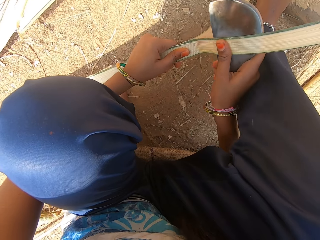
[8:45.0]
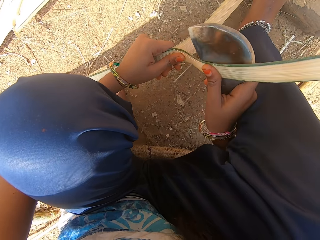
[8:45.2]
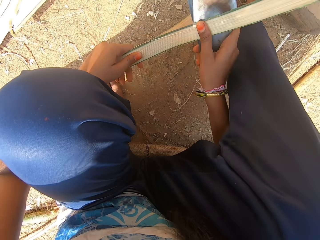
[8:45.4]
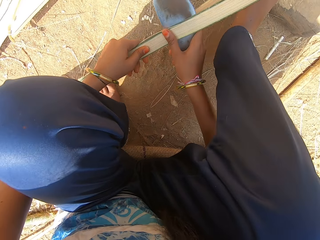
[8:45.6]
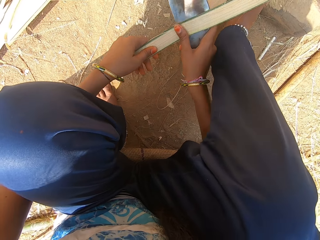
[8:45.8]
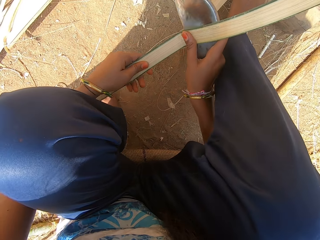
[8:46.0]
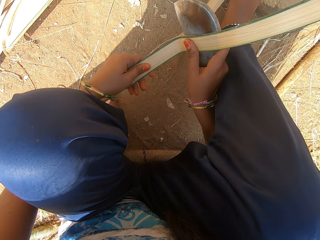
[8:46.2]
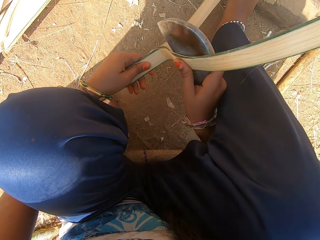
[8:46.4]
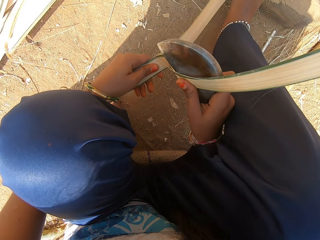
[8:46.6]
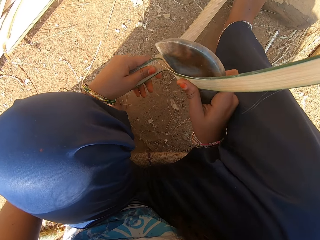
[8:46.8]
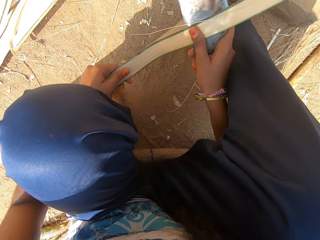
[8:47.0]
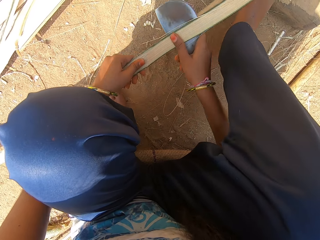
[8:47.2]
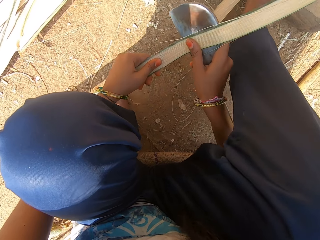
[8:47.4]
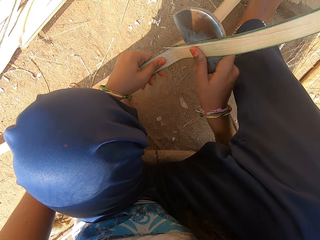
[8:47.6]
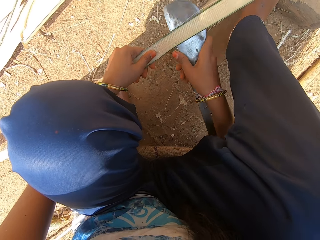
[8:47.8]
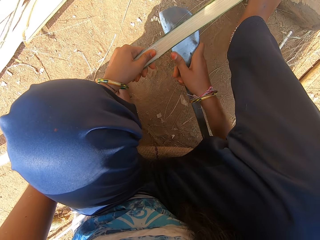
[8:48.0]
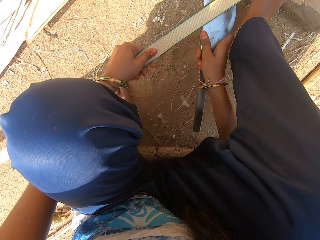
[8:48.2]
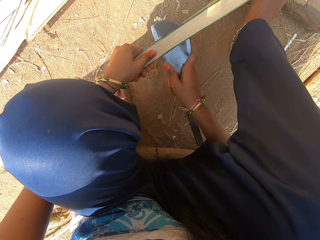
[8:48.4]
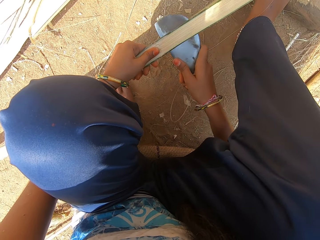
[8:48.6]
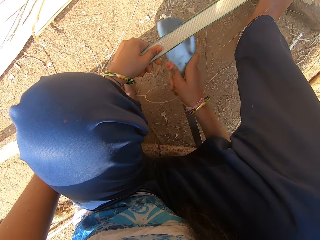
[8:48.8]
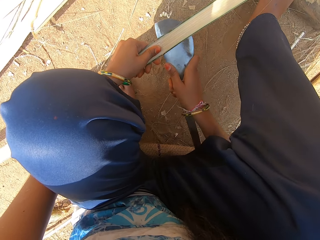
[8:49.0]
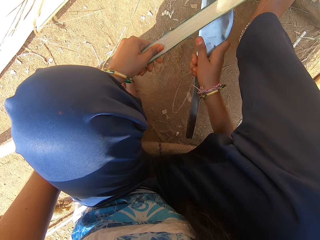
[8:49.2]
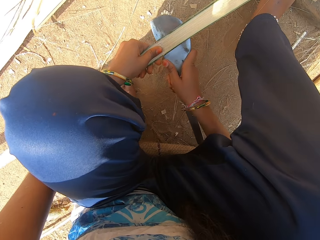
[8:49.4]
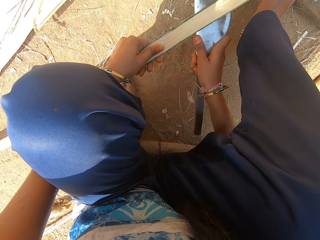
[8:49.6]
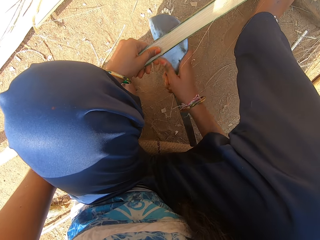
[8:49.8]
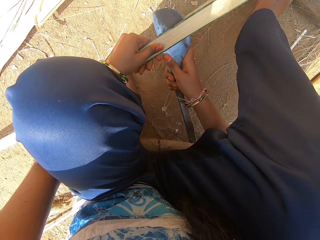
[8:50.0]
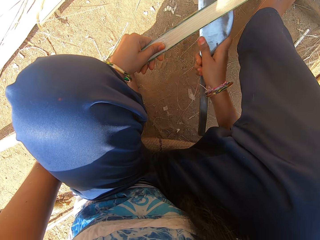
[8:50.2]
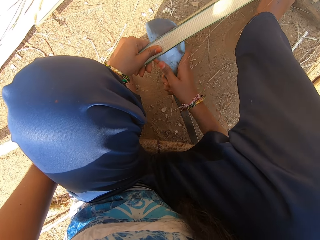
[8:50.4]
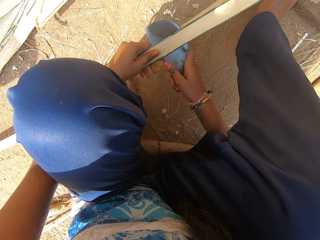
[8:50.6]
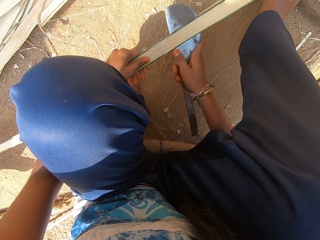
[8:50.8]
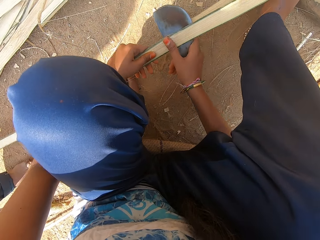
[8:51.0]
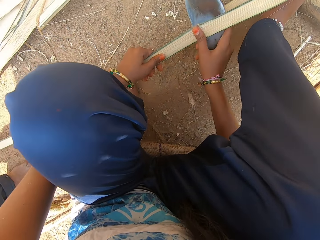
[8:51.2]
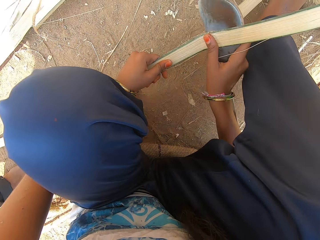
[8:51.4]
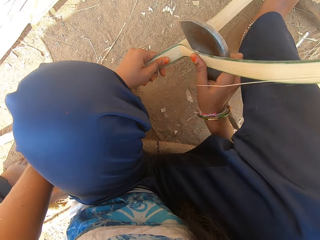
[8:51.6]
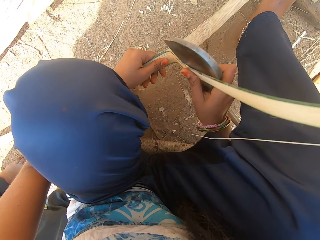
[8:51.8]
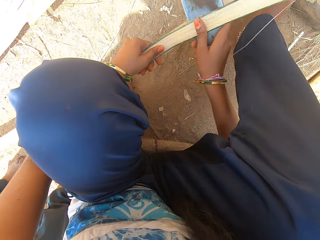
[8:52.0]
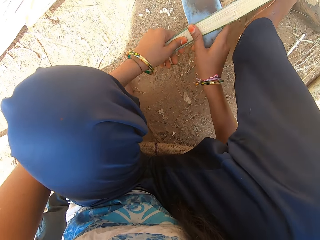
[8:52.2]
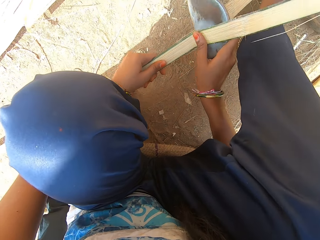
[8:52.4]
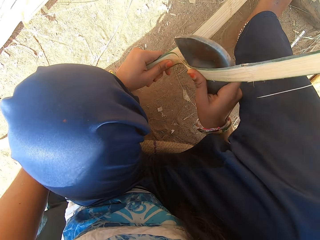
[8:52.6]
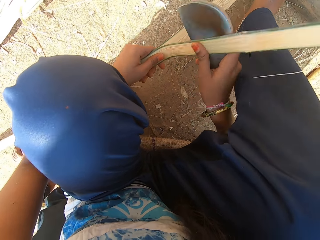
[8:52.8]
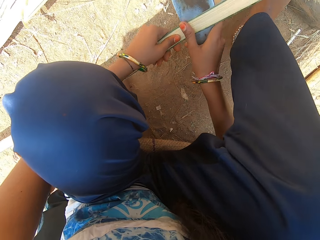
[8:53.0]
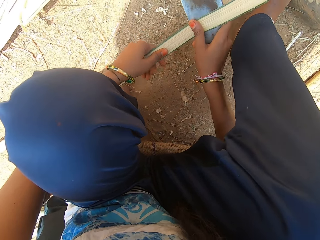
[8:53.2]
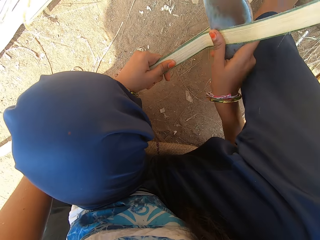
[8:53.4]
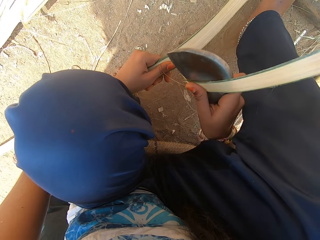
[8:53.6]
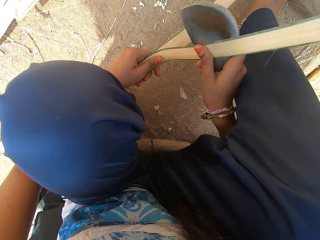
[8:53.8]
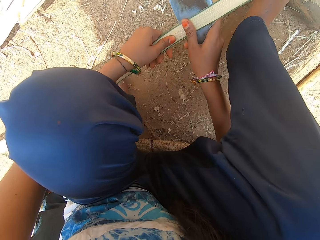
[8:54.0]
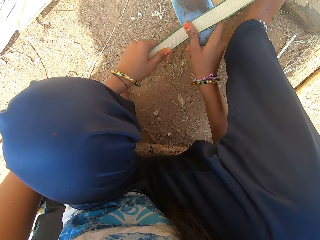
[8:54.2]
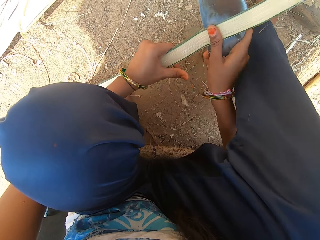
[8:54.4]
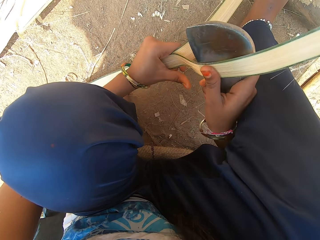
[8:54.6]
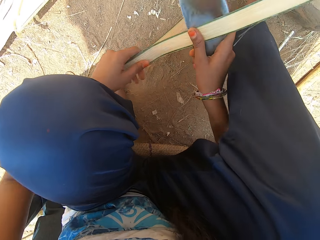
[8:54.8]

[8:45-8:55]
The man interacts with the camera wearer. The camera wearer hits the weave with a knife. They cut the weave with the knife.

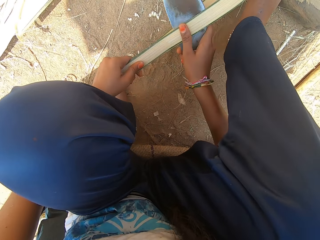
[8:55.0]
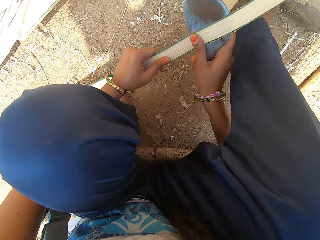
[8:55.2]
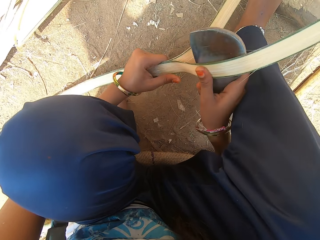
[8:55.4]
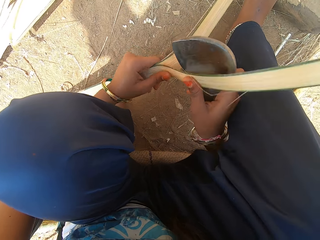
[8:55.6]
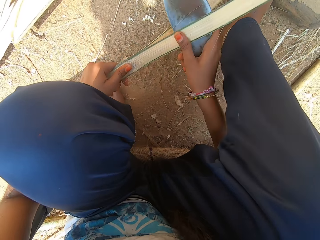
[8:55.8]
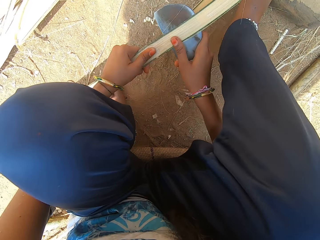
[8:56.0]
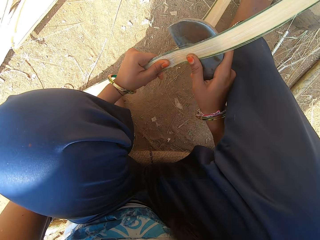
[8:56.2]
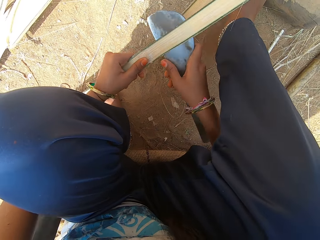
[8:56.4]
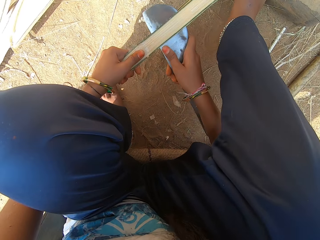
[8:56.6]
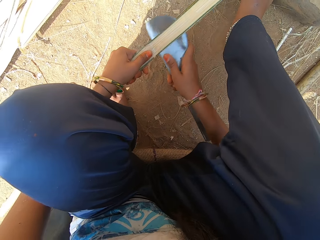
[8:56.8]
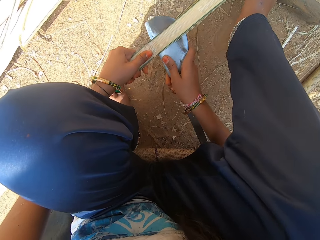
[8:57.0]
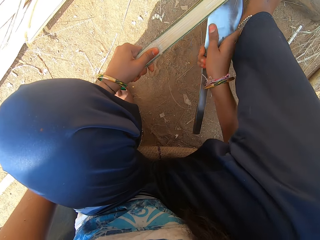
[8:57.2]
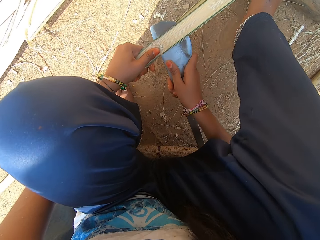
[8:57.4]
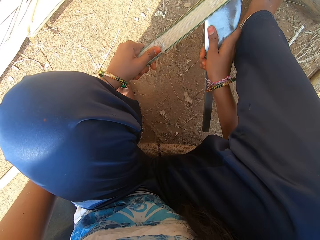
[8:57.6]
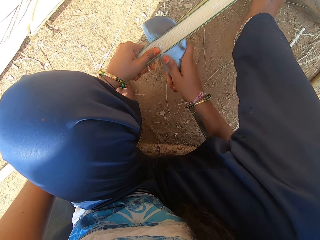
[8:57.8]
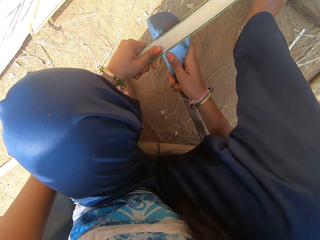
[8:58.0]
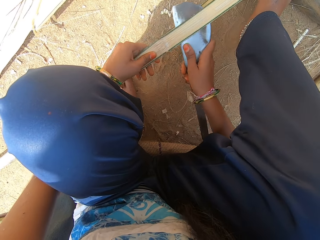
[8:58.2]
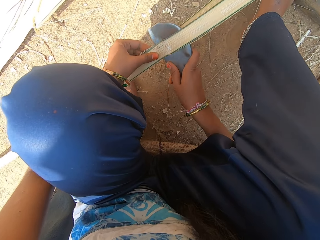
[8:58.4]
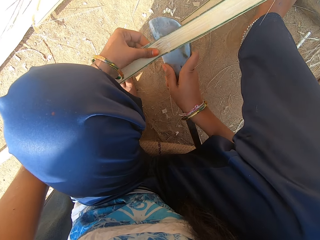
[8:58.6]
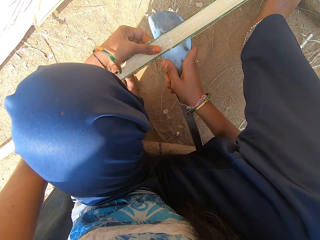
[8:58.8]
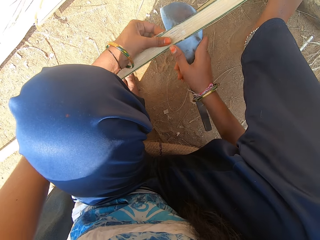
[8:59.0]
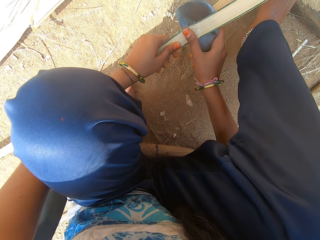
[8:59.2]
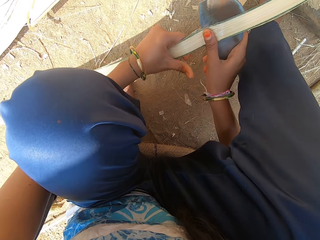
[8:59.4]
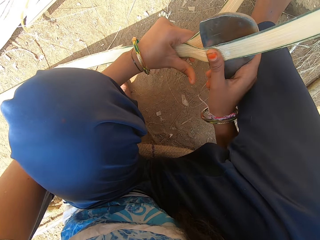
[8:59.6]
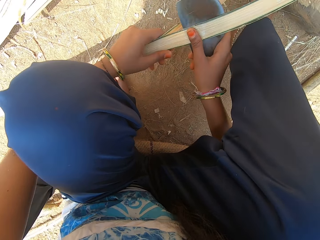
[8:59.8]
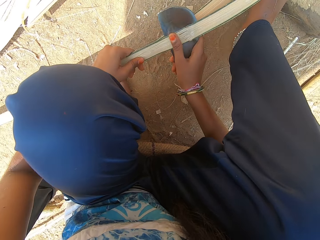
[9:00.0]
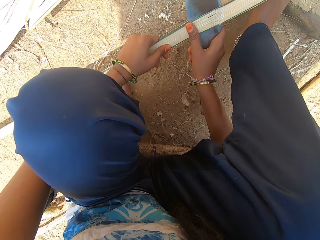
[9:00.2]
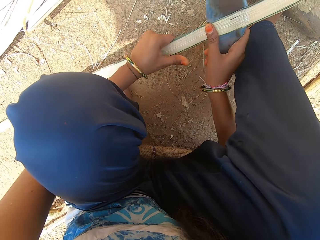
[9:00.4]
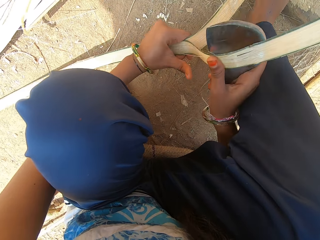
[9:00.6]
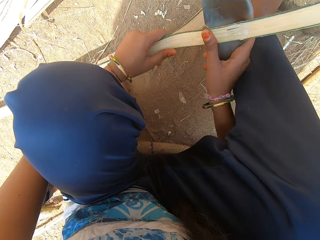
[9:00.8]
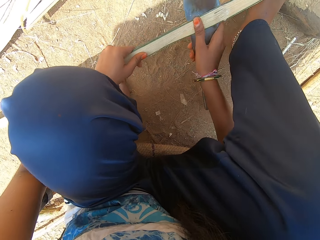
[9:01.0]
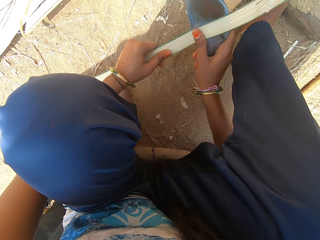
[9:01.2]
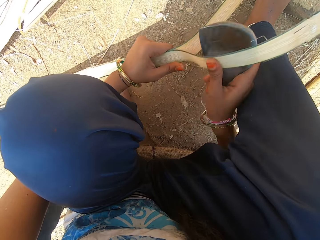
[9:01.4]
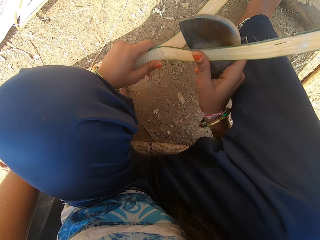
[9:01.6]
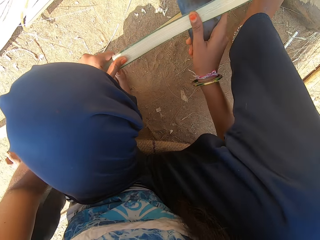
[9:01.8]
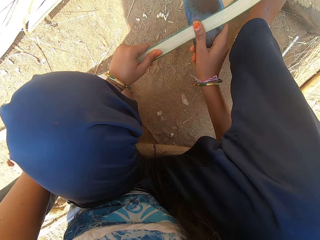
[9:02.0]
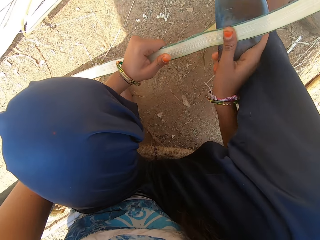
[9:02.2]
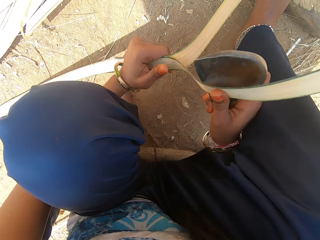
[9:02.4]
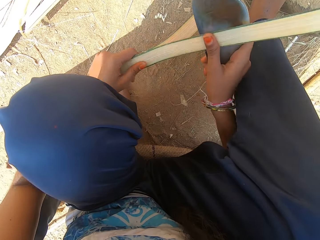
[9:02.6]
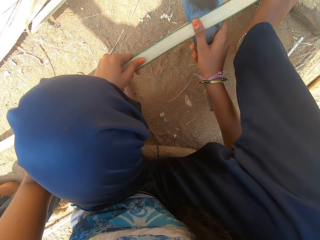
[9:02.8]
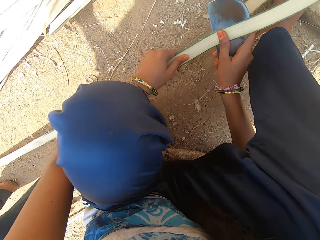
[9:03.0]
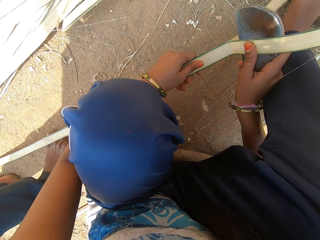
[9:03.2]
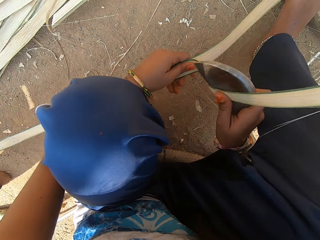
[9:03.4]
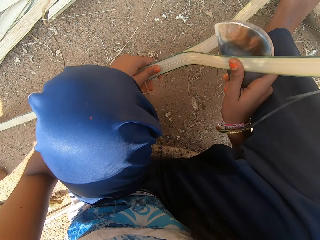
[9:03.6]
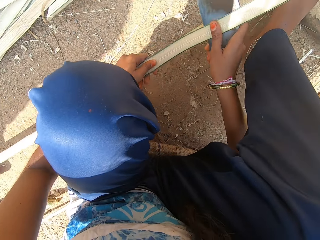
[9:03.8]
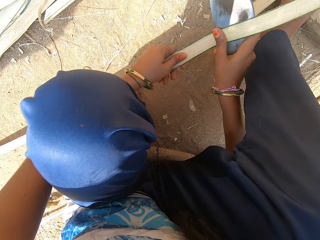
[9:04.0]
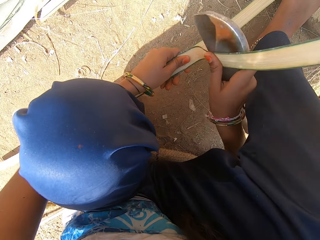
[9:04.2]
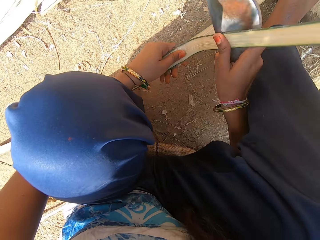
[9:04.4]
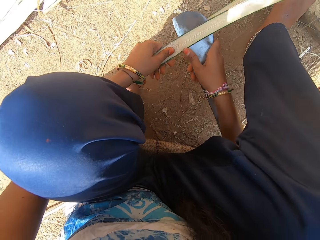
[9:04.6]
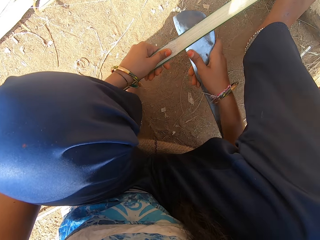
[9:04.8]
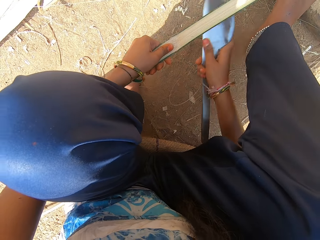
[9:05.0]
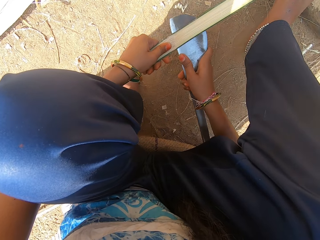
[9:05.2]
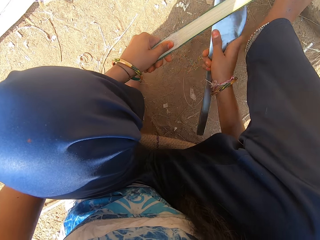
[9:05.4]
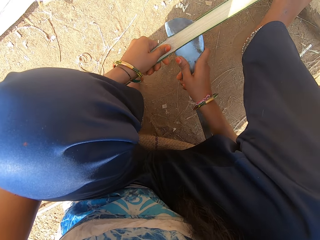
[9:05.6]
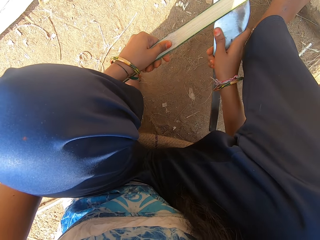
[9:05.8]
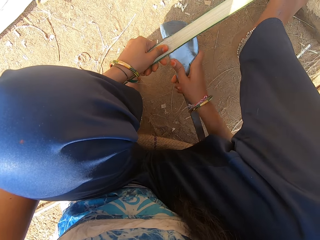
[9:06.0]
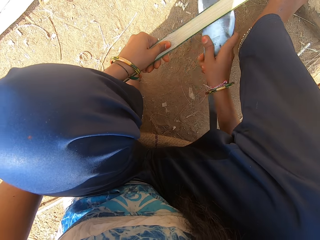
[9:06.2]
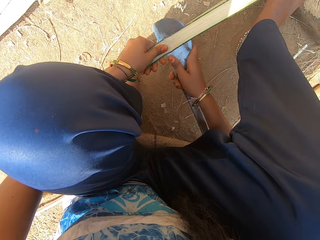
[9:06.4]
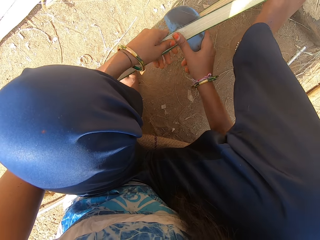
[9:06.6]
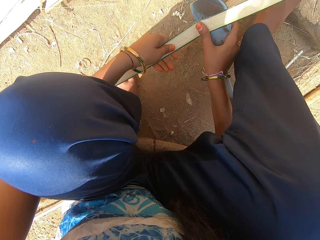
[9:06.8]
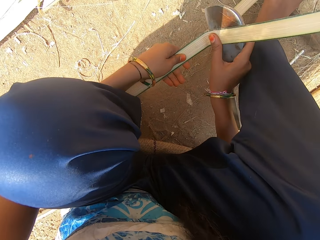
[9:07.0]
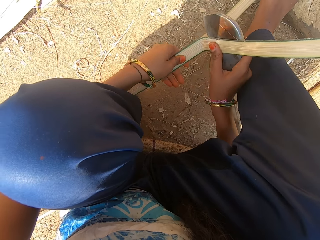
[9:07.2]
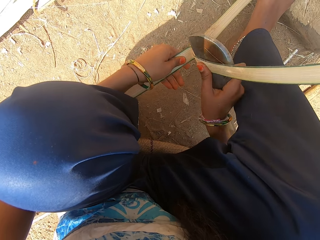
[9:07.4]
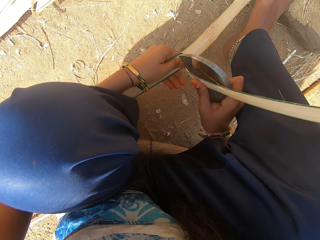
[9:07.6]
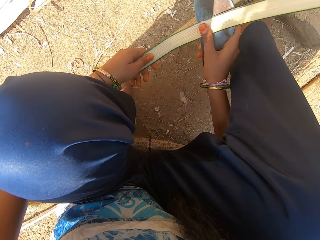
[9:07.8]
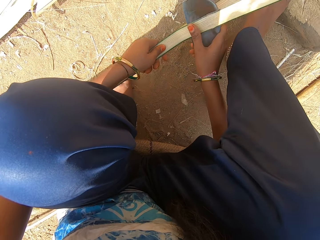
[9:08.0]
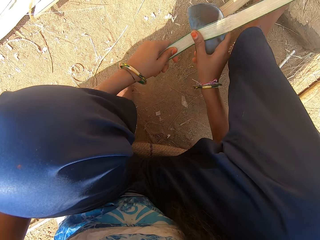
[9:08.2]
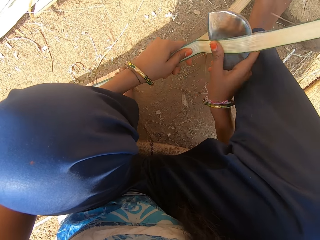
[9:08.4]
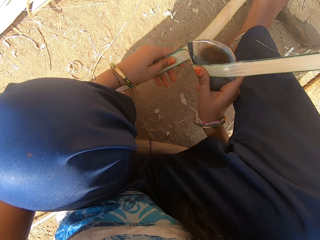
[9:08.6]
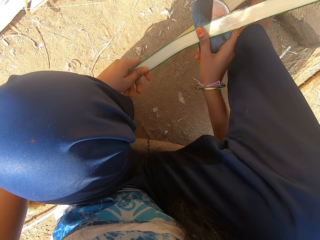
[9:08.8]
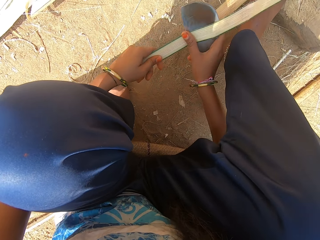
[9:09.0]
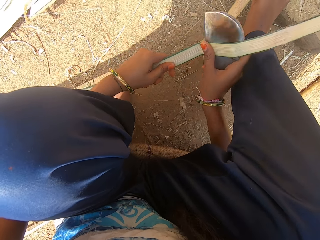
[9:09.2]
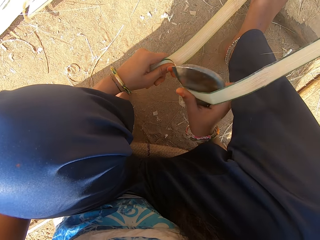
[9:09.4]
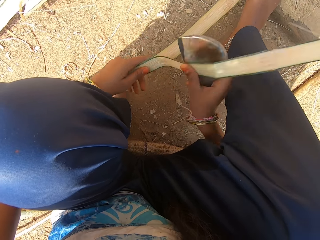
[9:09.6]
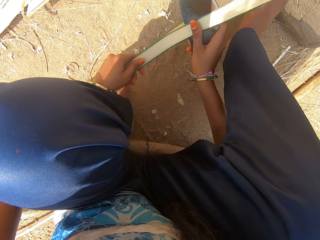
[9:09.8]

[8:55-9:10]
The camera wearer hits the weave with a knife. They cut the weave with the knife. They hit the weave with the knife. They cut the weave with the knife.
